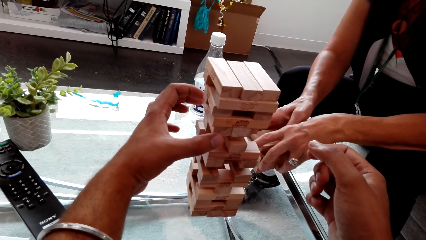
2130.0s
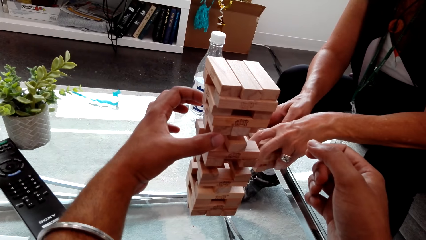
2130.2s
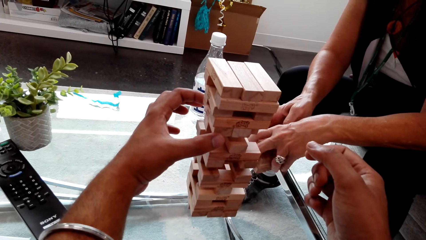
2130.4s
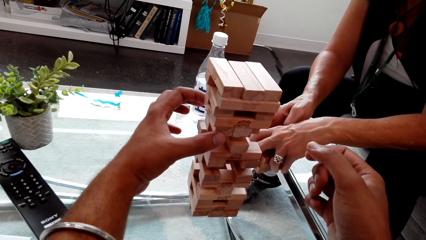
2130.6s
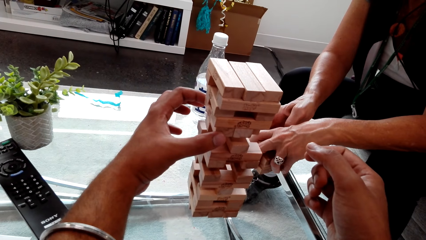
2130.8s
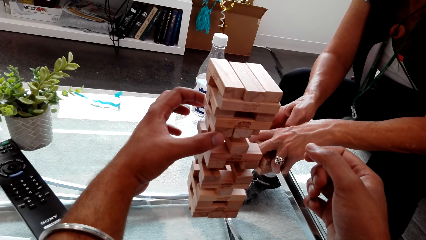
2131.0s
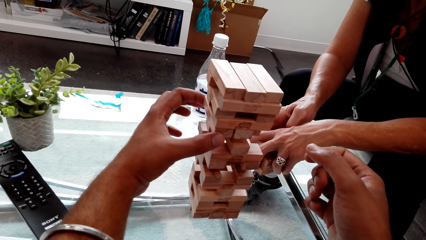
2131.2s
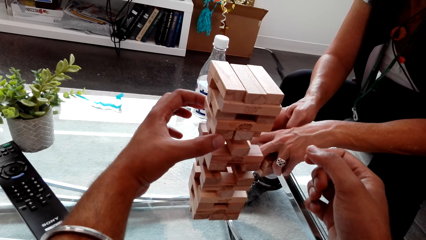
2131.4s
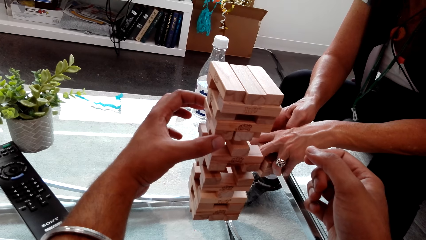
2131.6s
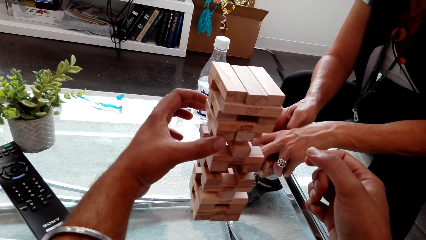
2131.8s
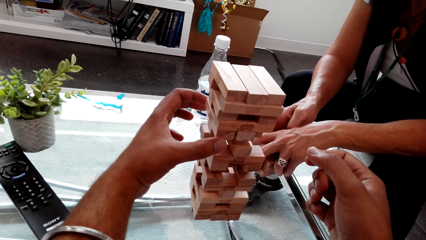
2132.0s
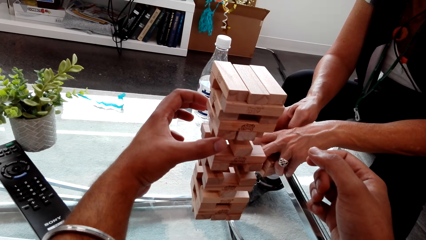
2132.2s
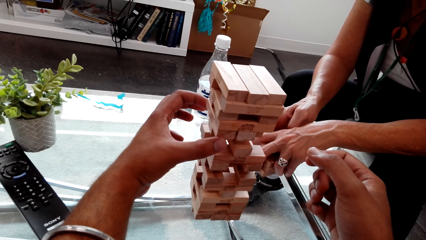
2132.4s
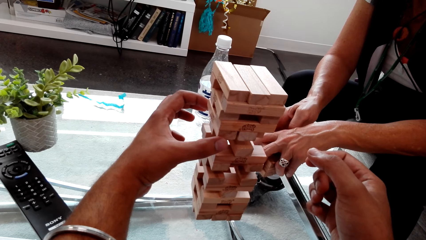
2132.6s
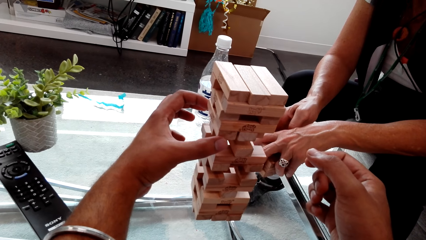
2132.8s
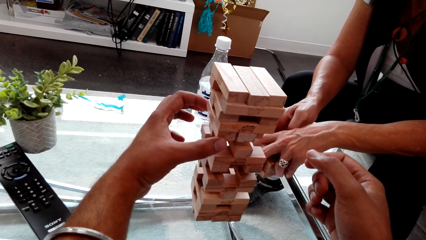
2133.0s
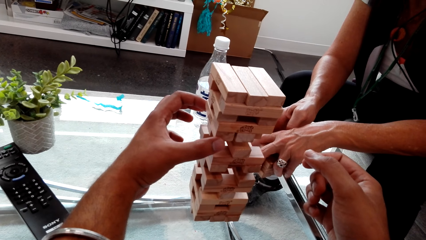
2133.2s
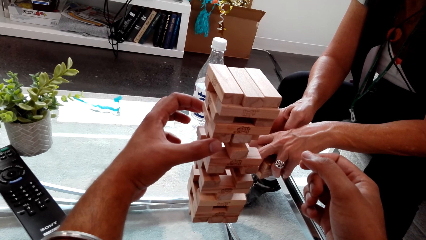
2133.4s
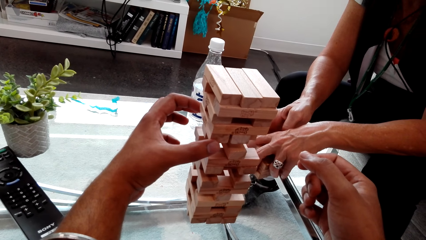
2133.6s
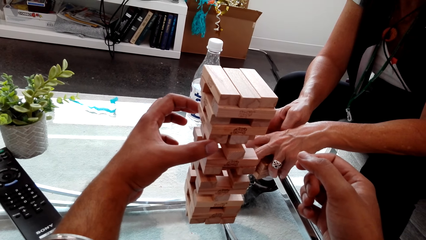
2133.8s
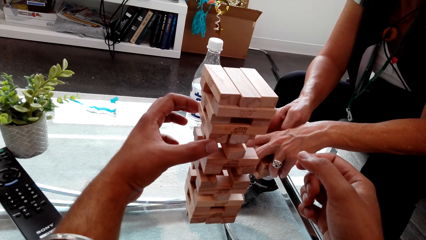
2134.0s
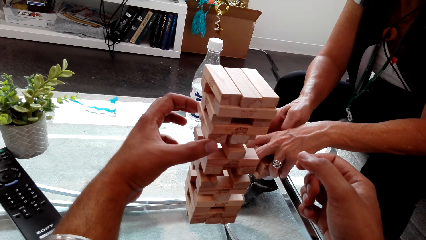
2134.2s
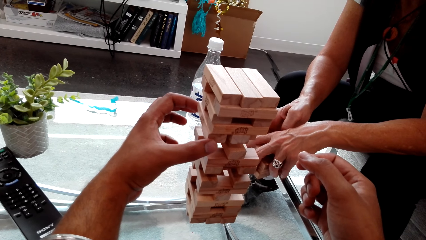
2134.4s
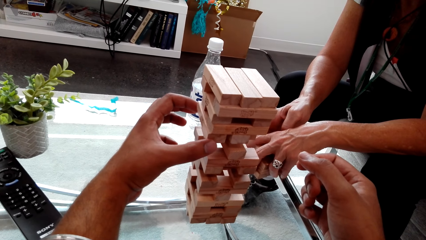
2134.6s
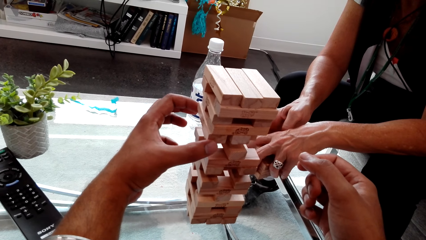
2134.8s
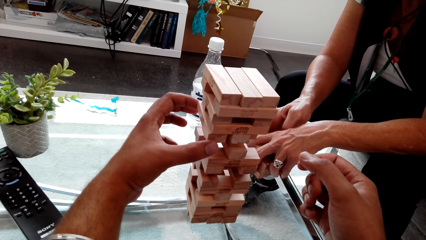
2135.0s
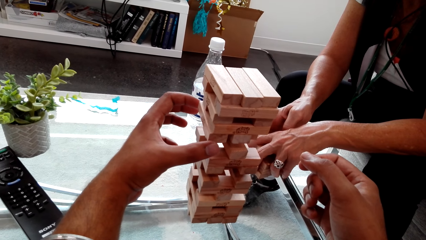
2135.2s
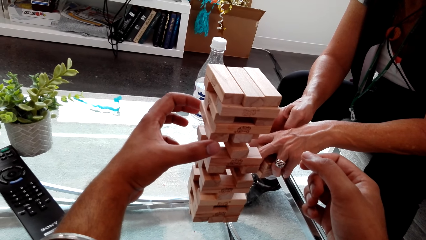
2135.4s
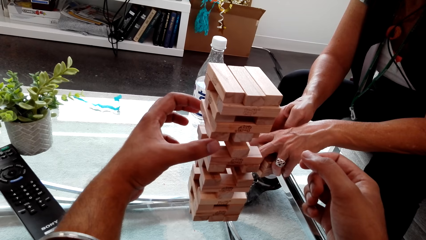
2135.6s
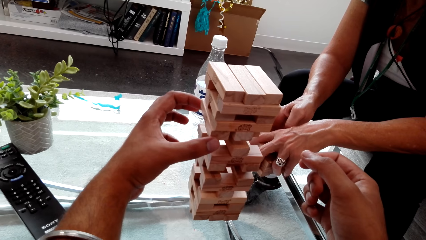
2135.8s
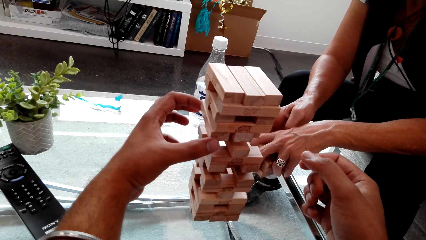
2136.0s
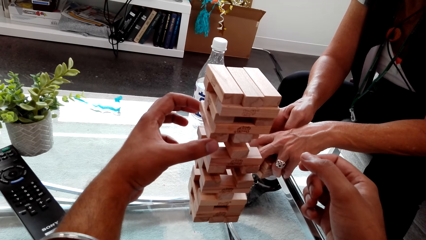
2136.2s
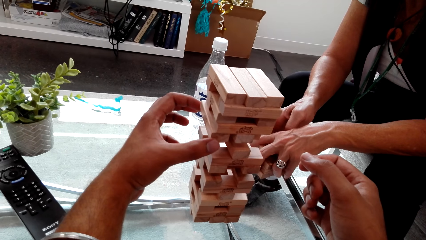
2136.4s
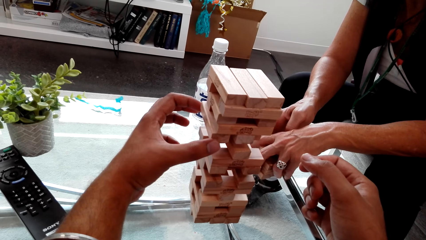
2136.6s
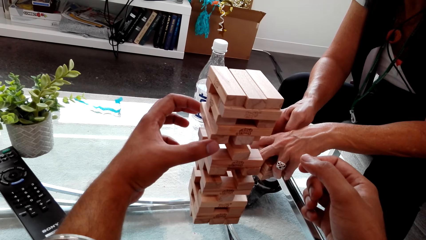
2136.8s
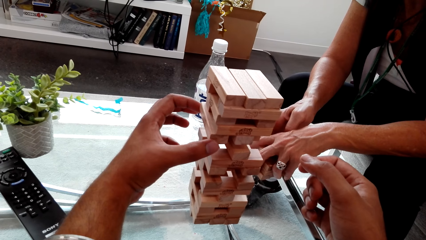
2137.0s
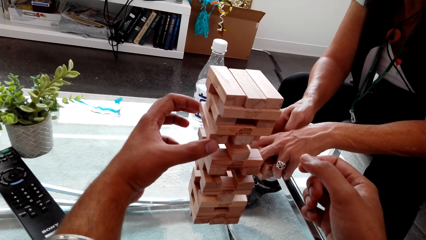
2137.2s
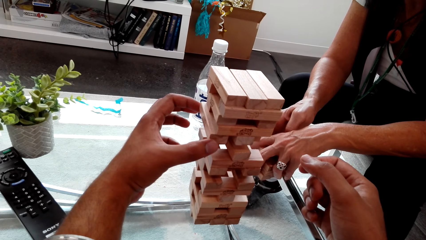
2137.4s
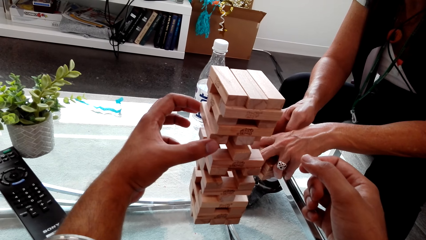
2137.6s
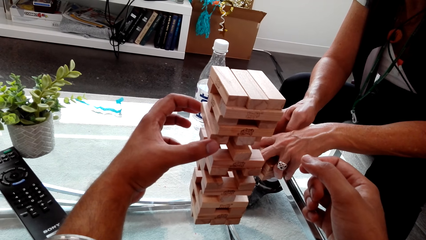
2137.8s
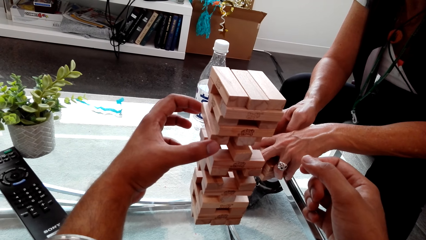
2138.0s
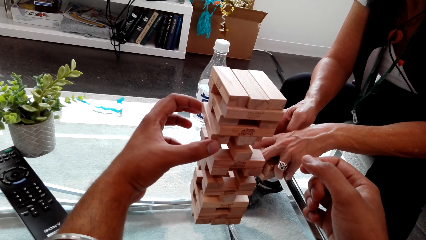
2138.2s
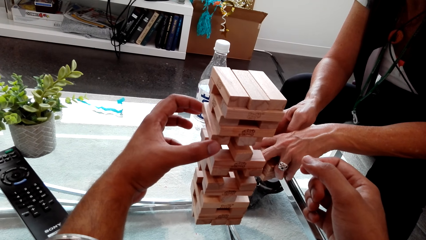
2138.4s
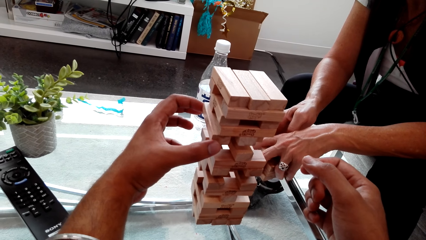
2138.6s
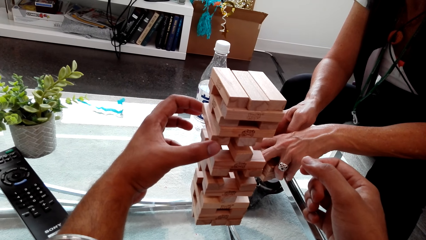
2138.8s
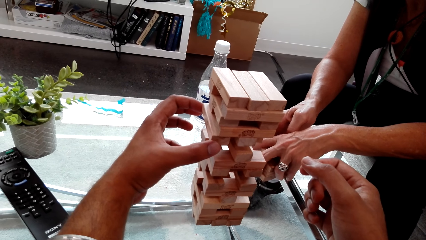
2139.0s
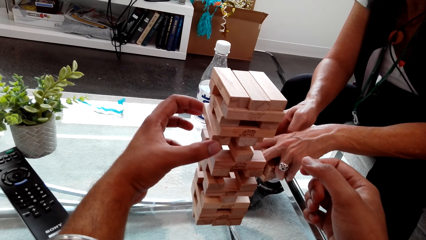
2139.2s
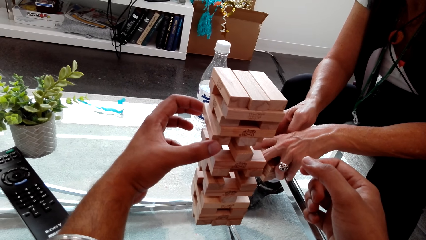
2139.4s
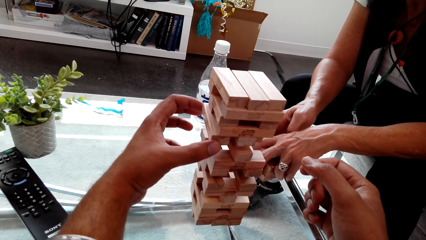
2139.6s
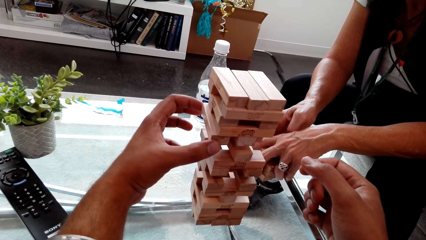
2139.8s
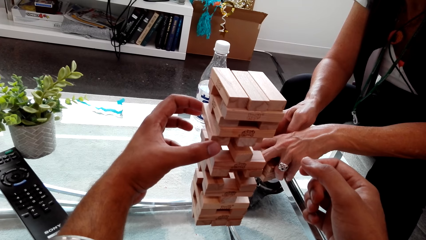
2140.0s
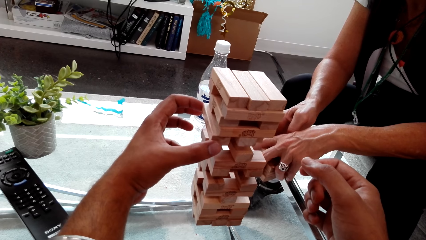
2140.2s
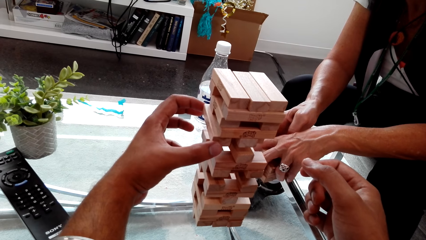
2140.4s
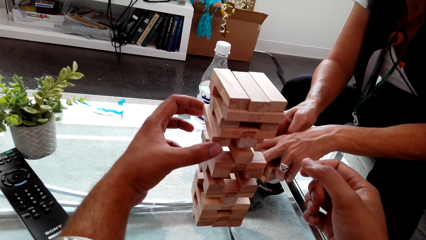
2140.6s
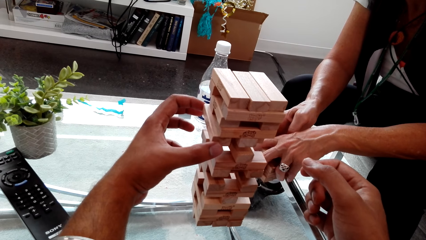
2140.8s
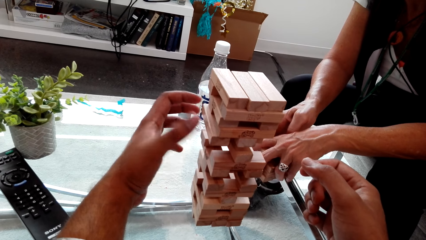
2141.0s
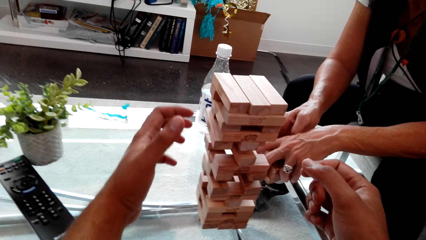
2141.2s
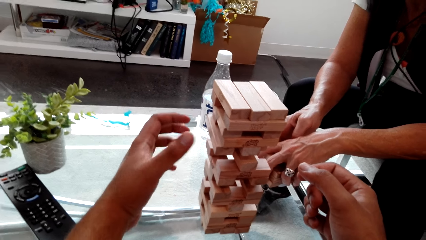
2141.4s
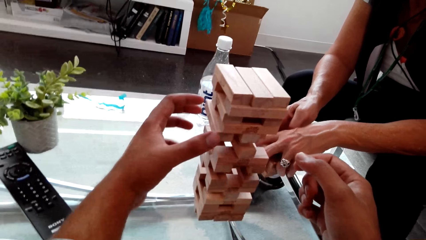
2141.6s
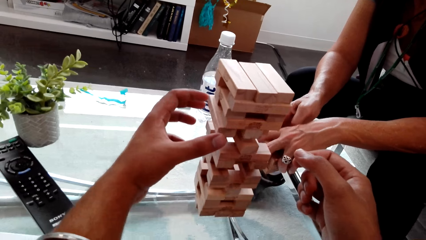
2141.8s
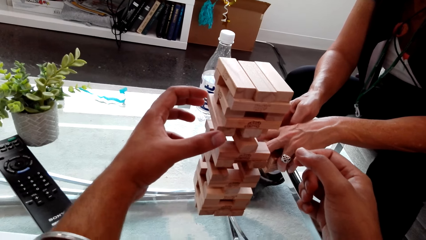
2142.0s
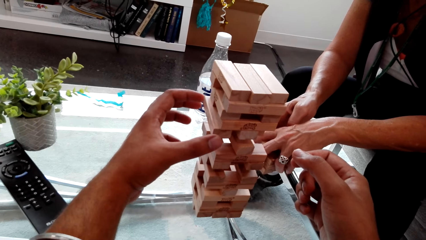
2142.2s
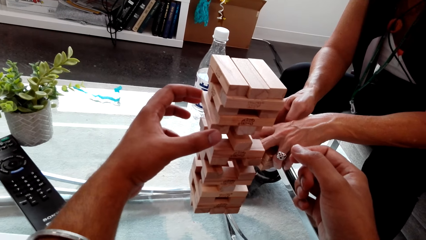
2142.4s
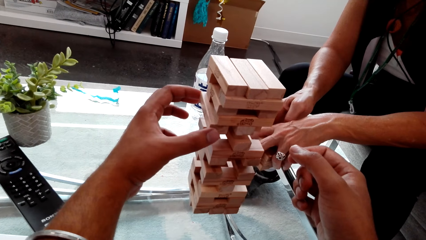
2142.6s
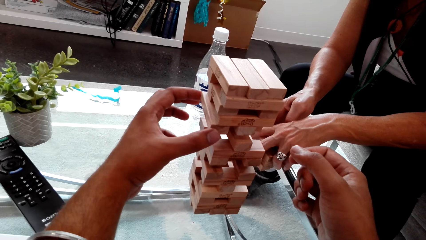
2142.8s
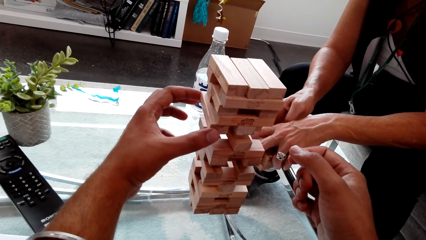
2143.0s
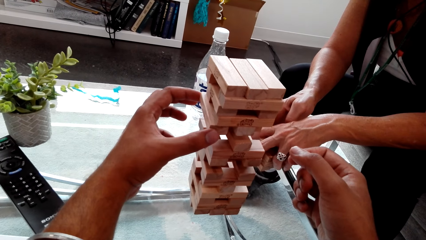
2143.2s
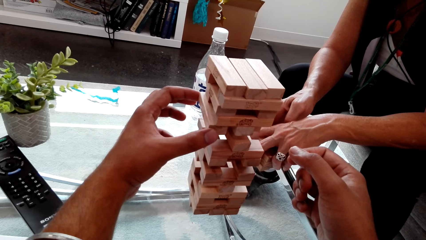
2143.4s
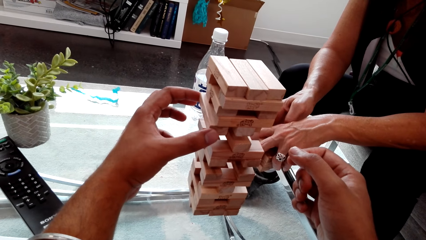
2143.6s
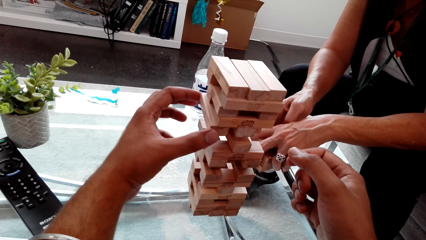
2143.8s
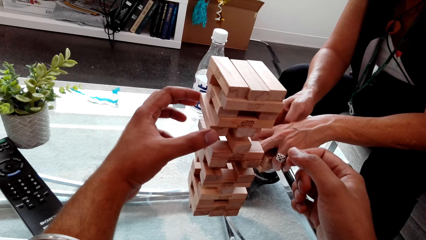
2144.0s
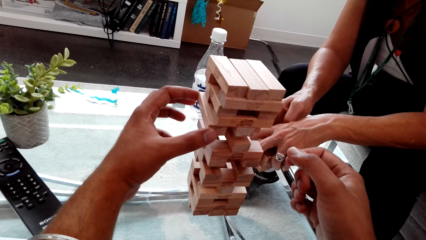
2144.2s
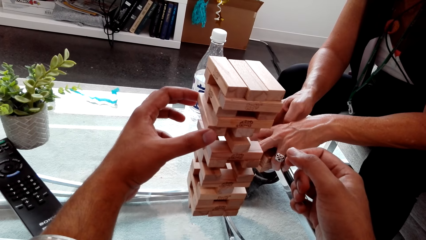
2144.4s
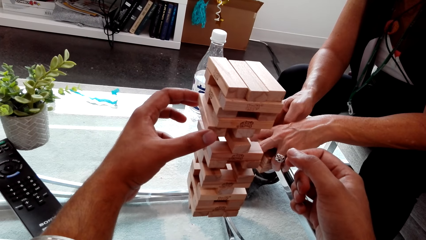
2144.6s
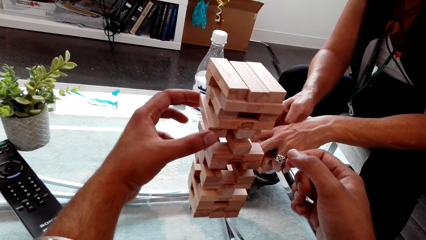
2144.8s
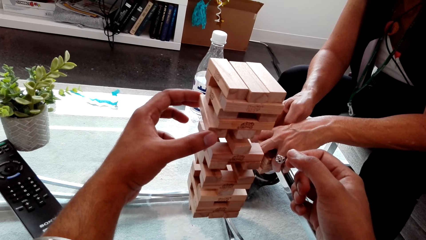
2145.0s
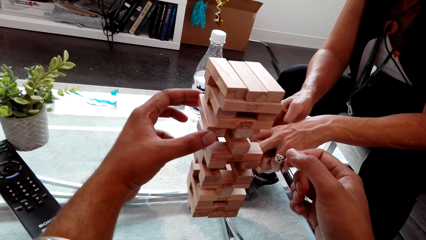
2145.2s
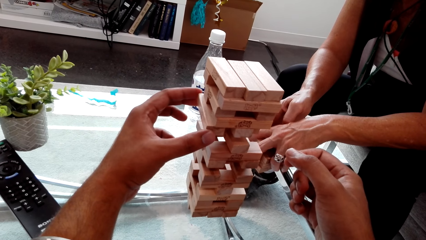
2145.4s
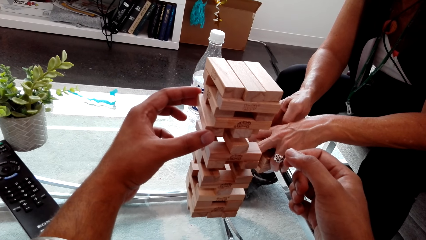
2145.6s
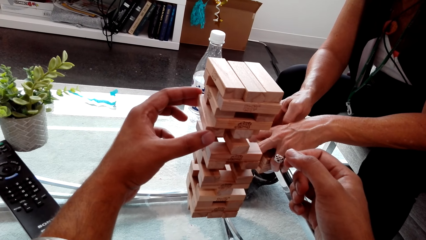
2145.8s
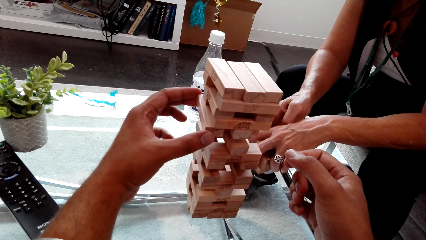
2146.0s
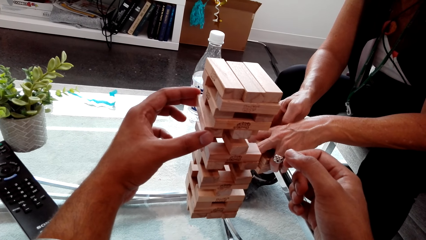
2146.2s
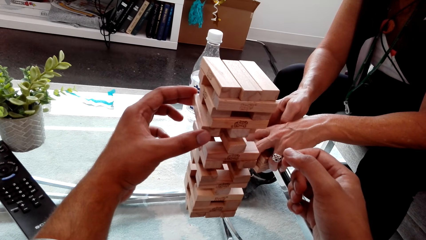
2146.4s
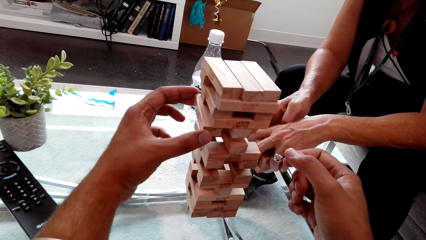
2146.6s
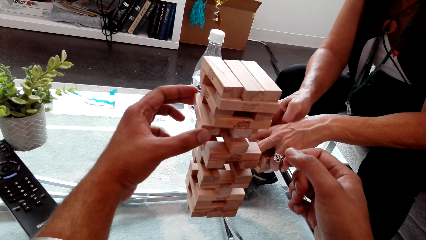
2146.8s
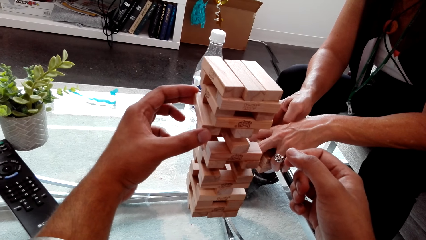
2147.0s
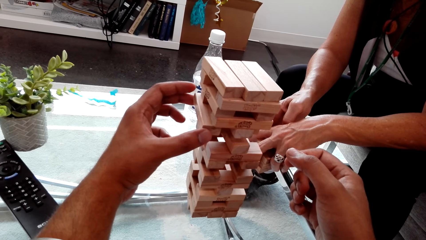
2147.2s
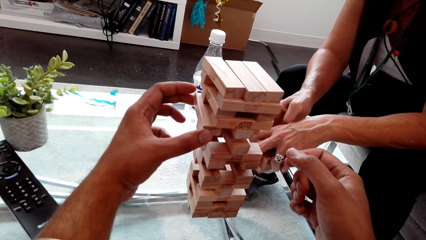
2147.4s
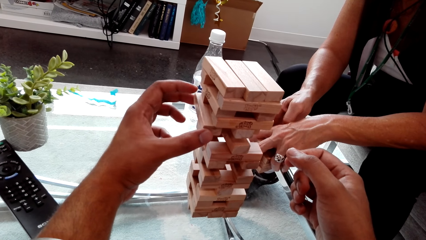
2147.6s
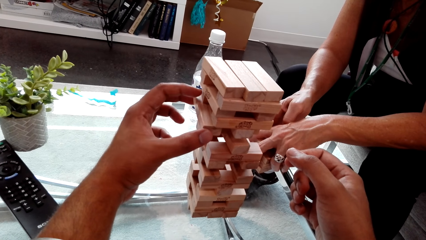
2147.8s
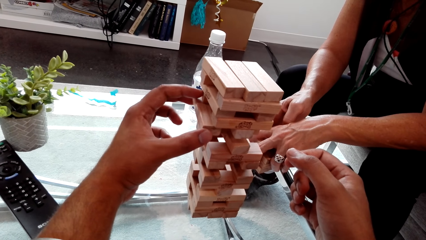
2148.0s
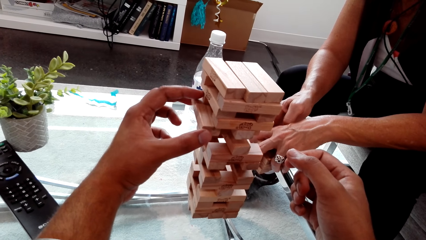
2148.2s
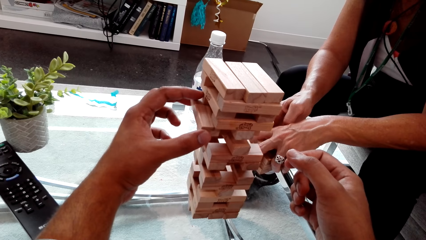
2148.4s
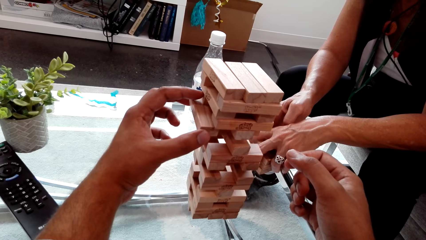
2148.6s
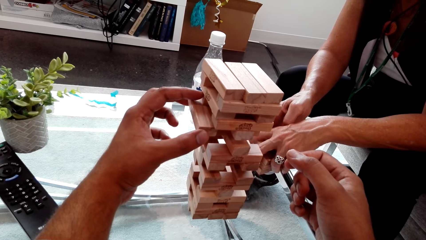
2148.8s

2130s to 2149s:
A woman plays a brick wood game. The camera wearer plays the brick wood game.
